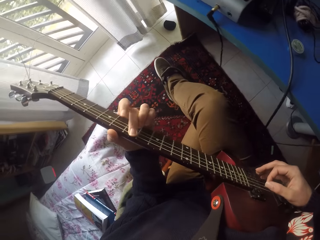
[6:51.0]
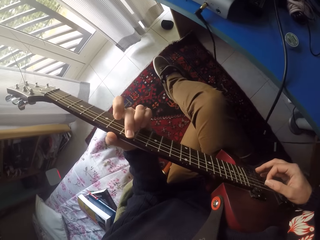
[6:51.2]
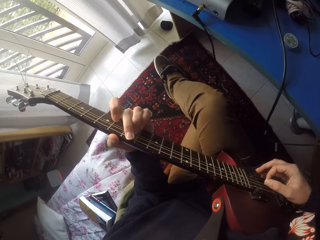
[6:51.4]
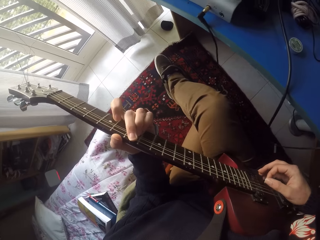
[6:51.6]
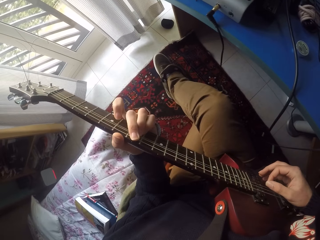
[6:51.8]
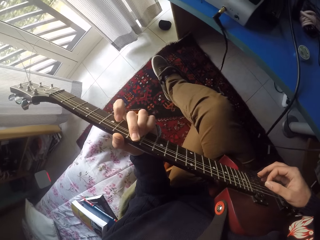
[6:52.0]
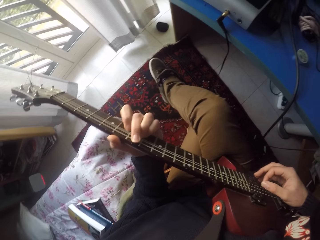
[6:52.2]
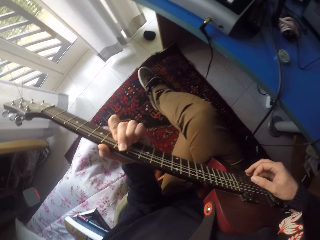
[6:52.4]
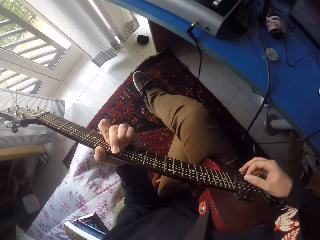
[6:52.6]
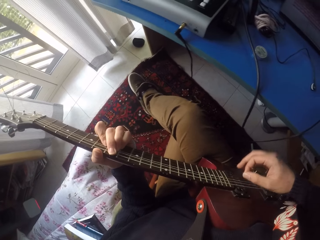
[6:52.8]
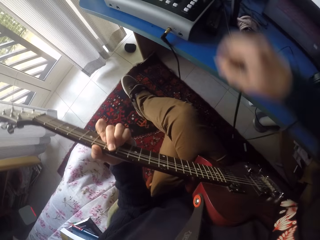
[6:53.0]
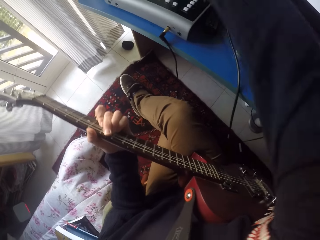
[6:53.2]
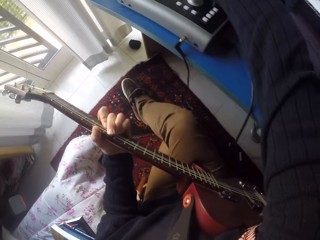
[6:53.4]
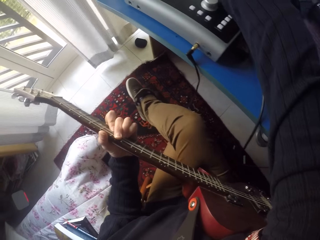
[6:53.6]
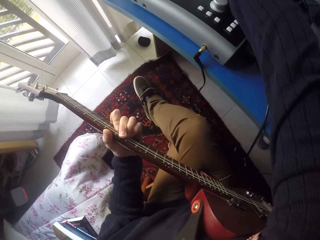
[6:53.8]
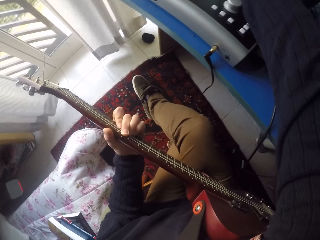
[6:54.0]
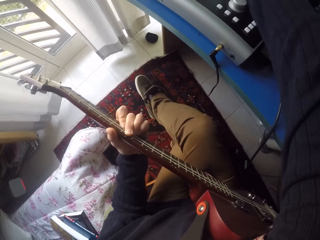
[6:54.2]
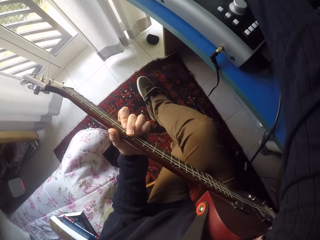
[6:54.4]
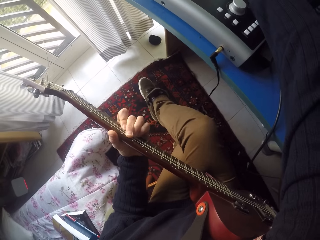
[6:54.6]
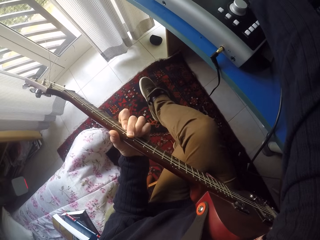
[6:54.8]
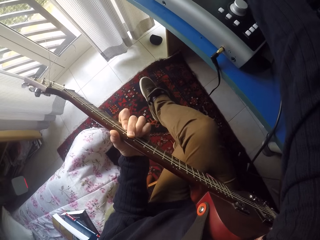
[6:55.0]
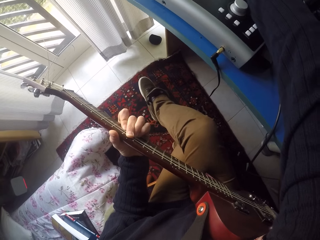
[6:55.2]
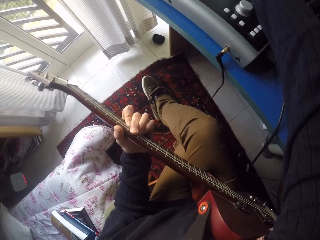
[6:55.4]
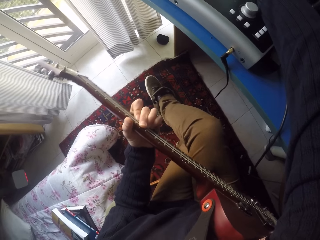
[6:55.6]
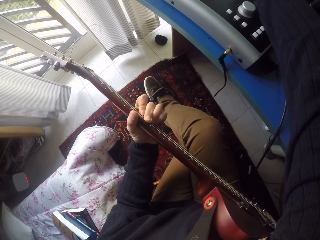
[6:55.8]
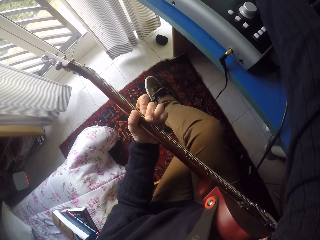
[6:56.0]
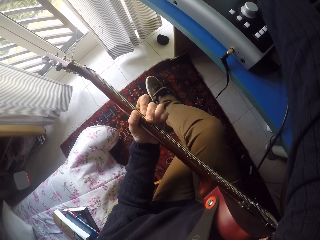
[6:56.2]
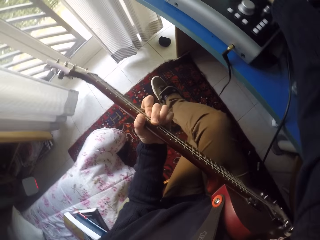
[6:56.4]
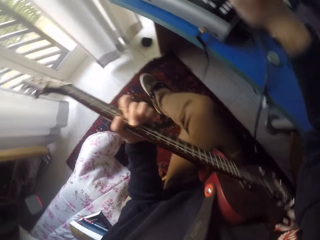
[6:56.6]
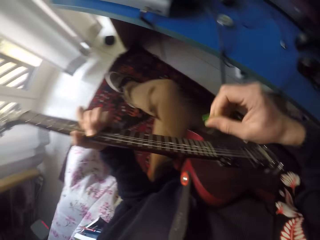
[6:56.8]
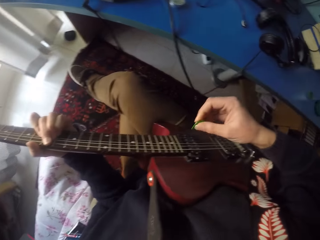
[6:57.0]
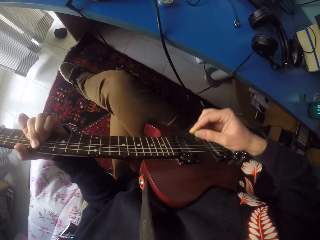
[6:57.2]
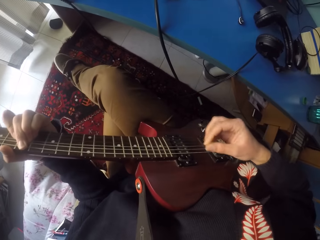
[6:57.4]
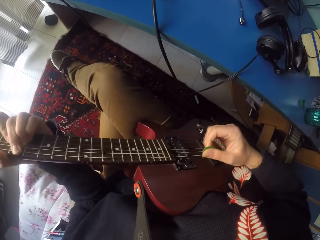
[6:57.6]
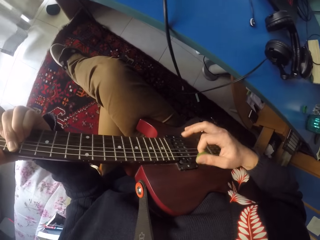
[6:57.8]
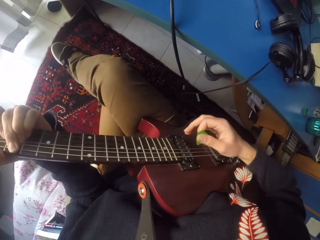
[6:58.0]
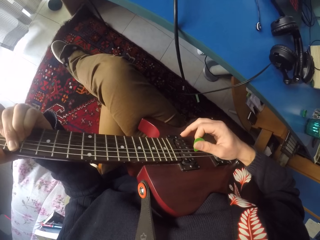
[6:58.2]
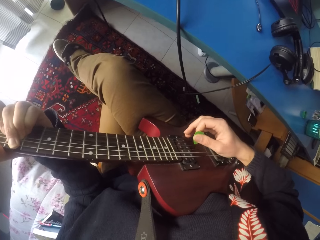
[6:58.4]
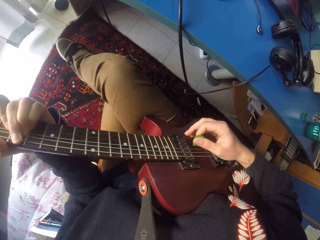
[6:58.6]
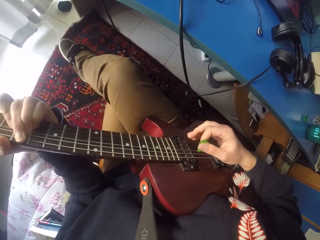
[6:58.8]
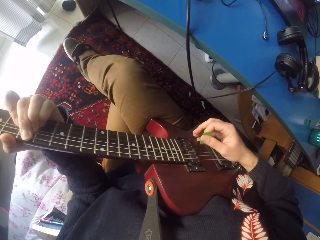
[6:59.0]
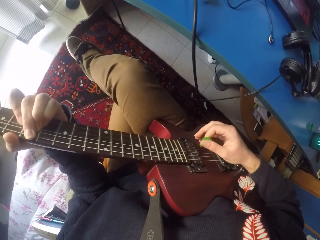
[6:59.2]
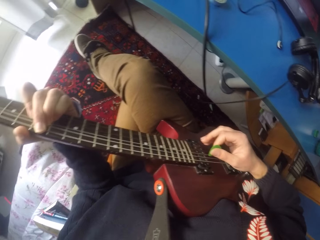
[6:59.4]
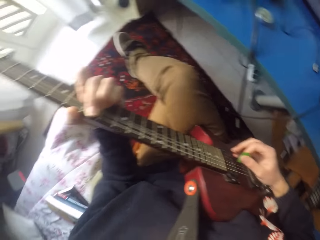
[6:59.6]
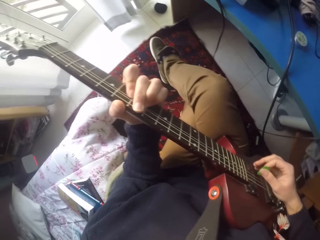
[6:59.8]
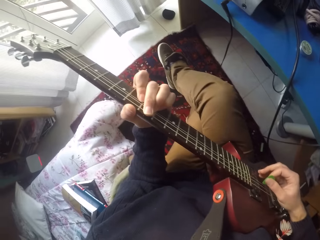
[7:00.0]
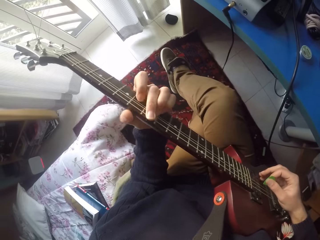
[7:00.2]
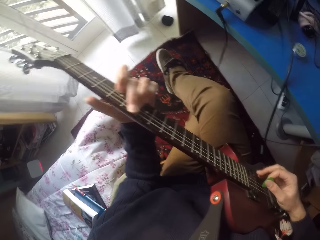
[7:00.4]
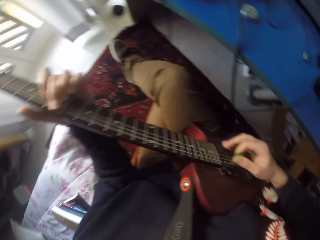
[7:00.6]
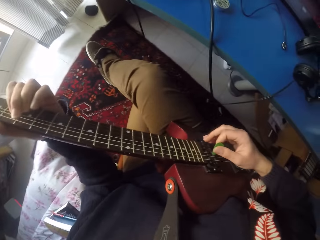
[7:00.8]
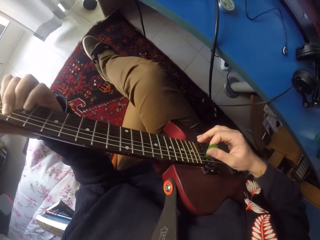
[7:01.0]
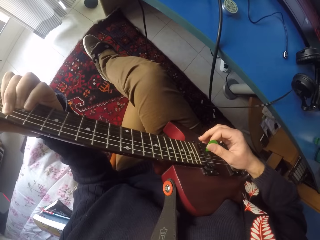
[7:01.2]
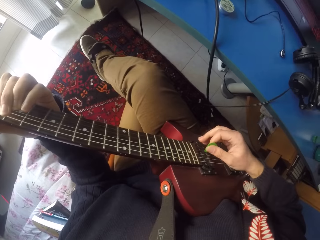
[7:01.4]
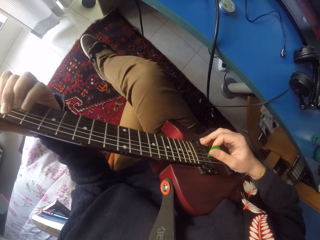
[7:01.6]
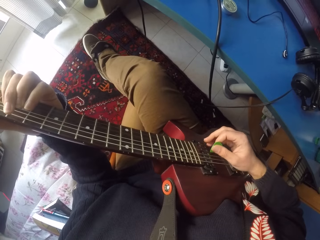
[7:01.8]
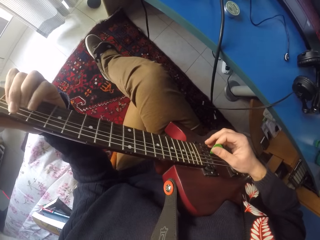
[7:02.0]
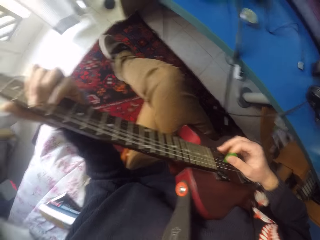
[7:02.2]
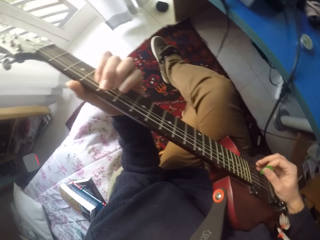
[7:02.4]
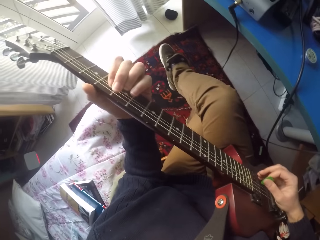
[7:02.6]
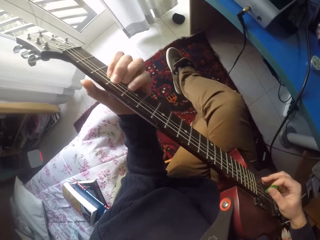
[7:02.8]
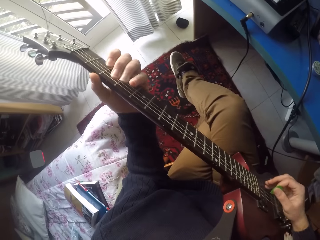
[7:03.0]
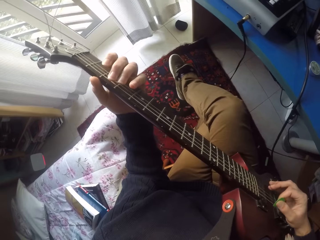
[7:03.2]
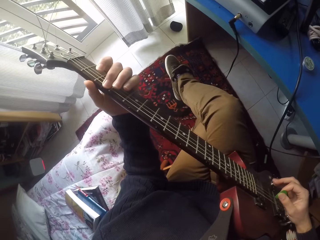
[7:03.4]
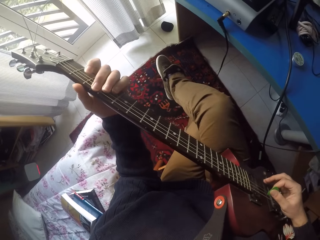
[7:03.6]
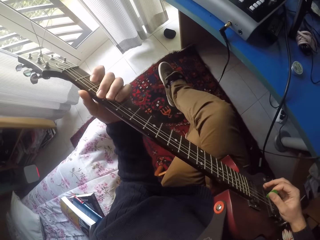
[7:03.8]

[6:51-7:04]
The camera wearer grabs a guitar pick. He removes his right hand from the guitar. He stops playing the guitar. He holds a leaf in his right hand. He plays the guitar.

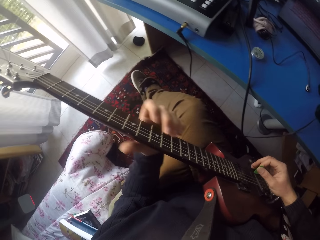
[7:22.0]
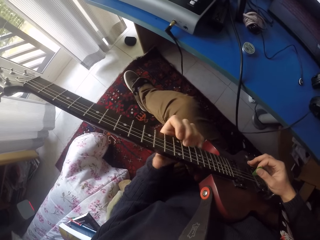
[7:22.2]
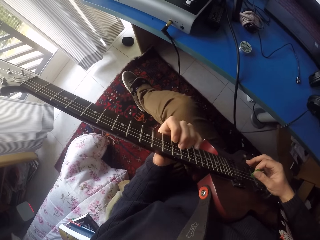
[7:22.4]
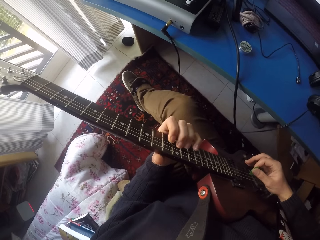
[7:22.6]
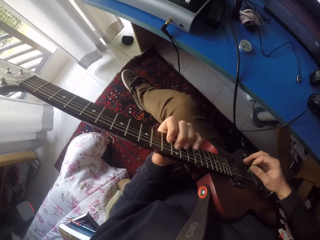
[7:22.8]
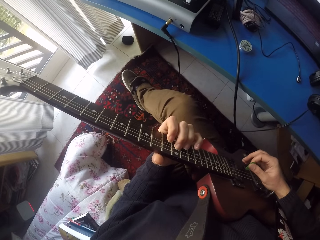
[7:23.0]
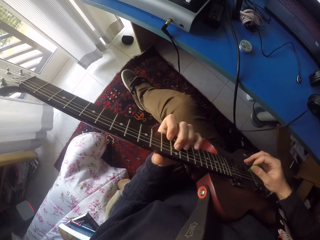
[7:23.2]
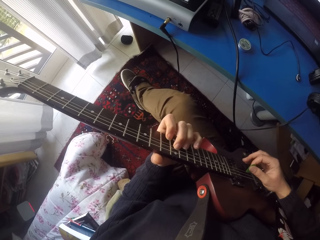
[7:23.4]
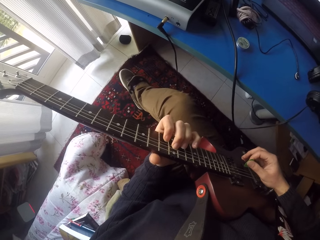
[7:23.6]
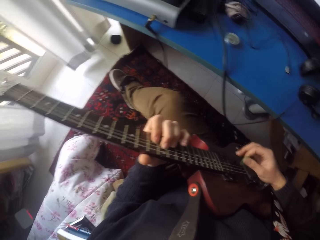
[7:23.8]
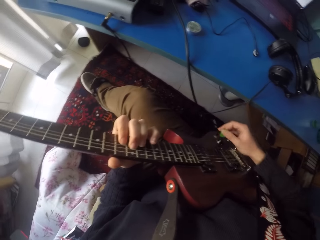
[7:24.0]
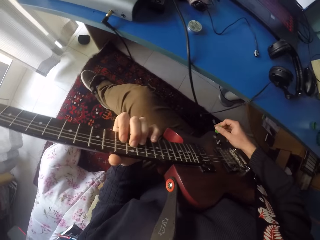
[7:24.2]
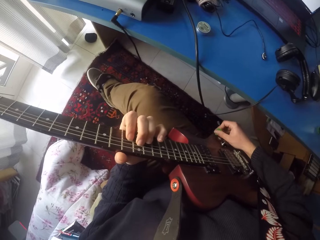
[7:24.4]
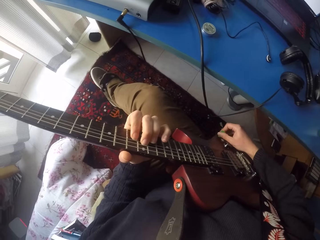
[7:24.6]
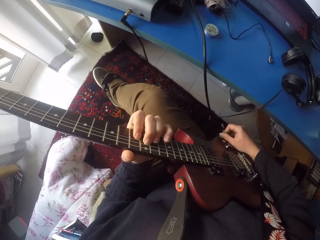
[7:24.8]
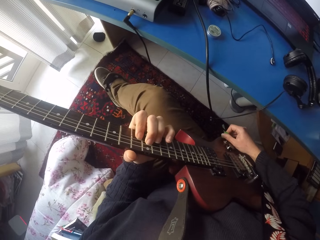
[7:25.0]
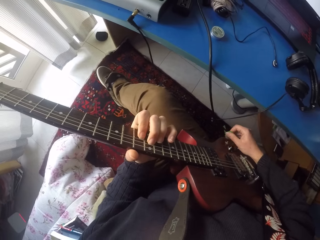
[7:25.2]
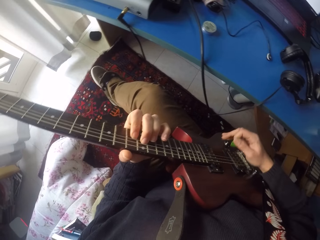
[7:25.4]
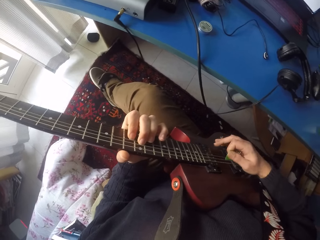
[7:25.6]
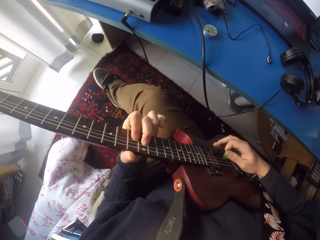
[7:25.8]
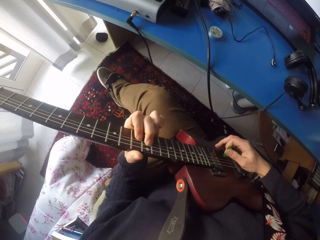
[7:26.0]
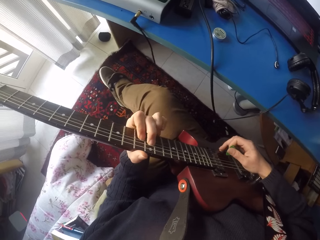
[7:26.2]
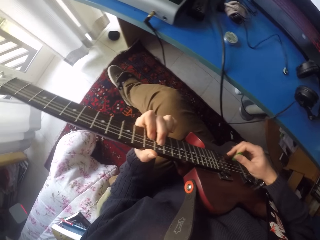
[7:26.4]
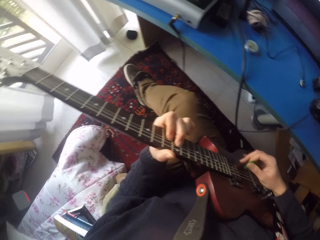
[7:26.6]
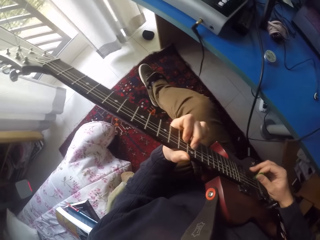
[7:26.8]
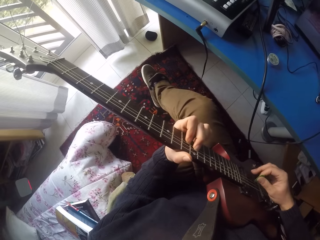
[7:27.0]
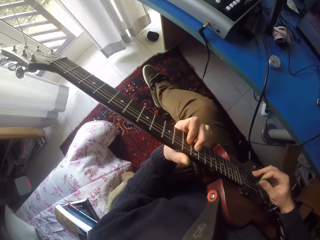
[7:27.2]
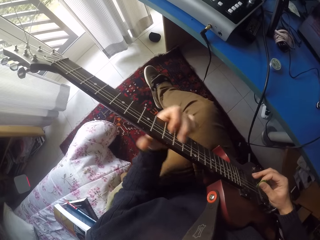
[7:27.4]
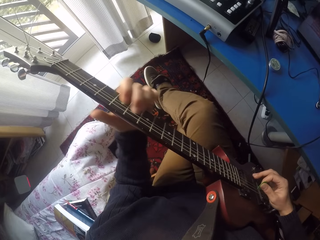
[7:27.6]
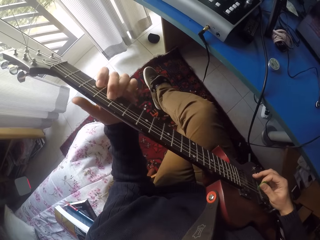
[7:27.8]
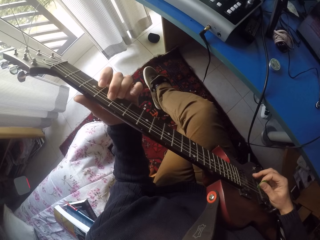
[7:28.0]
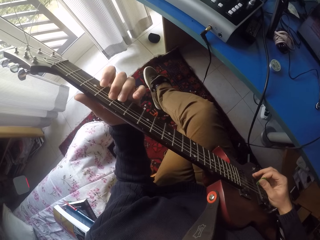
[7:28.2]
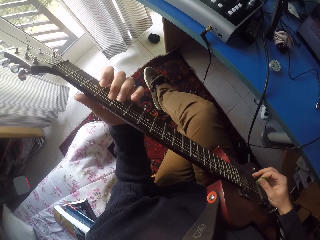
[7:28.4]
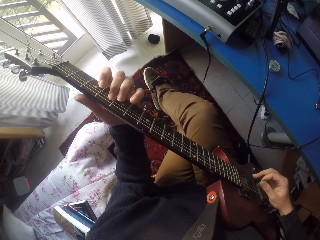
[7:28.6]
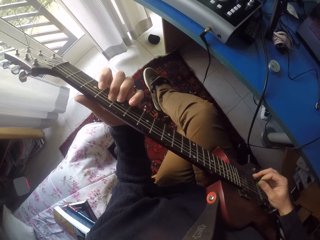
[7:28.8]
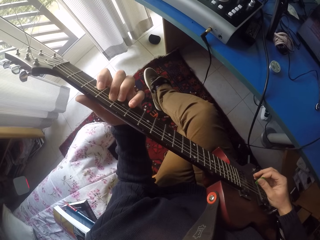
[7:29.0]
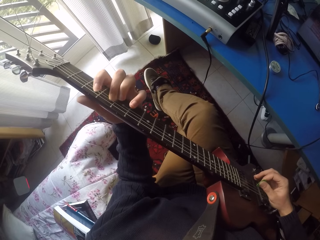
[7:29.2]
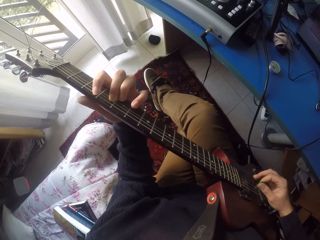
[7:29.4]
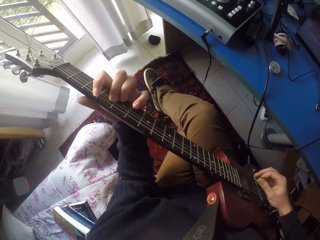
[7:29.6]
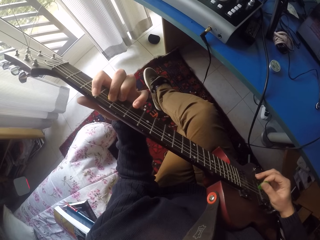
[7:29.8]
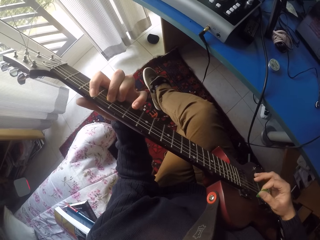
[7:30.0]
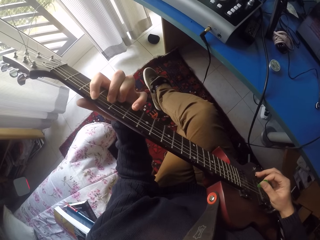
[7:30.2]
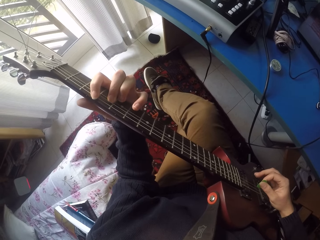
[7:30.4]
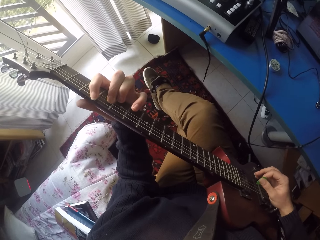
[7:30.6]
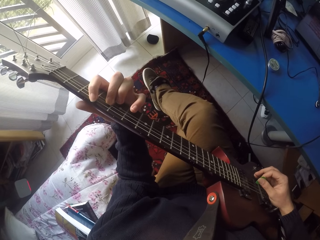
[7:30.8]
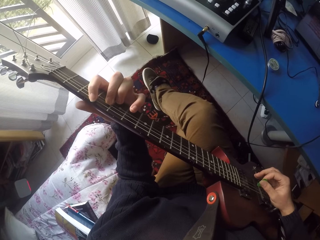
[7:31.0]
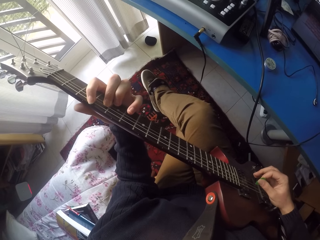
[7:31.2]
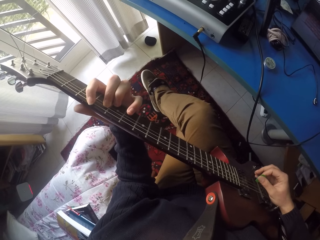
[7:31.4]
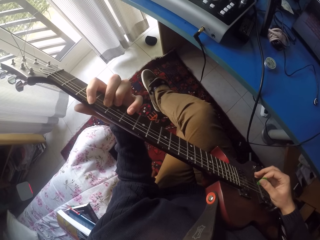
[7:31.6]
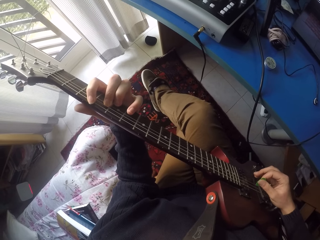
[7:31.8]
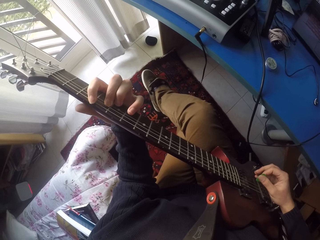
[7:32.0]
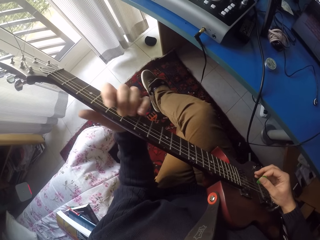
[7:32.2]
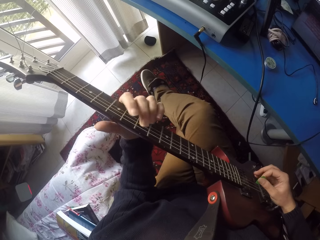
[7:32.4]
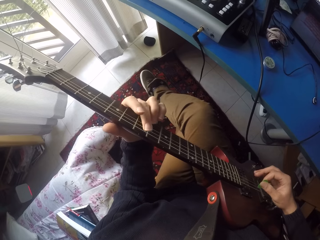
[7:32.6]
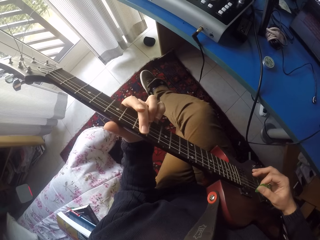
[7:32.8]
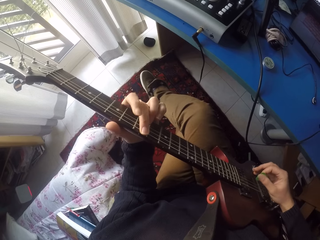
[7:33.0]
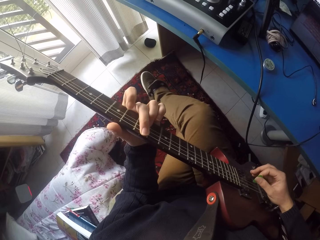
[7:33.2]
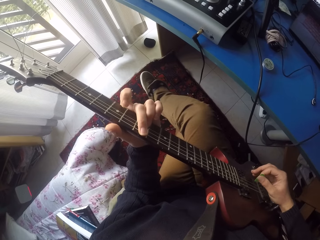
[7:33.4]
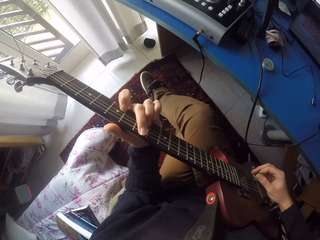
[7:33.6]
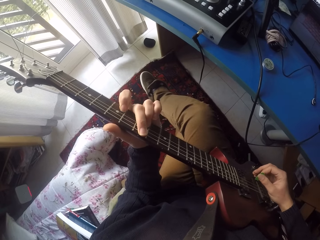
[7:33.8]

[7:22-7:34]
The camera wearer plays the guitar. He touches the guitar cable with his right hand. He adjusts the guitar.
